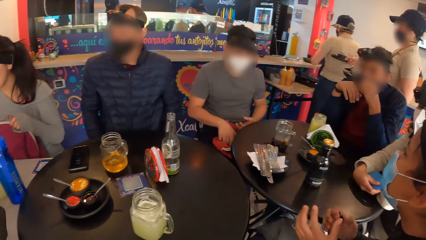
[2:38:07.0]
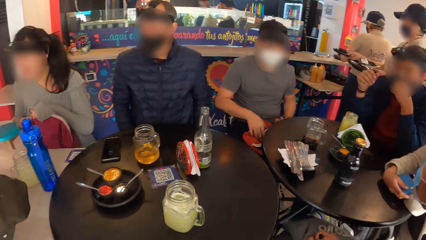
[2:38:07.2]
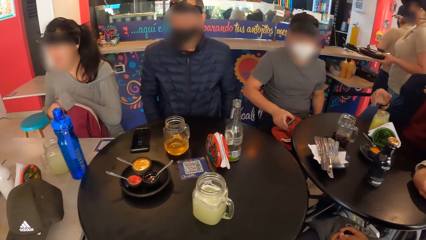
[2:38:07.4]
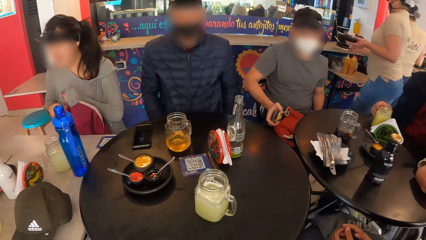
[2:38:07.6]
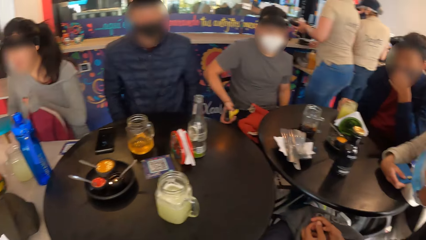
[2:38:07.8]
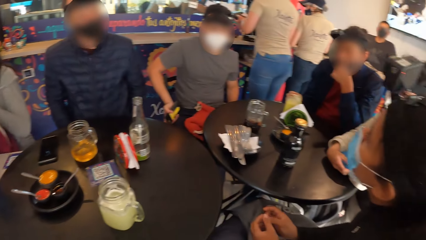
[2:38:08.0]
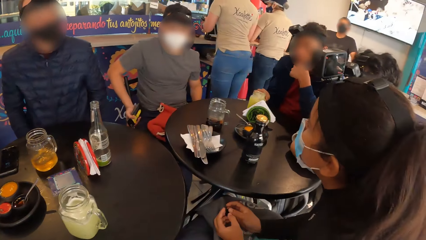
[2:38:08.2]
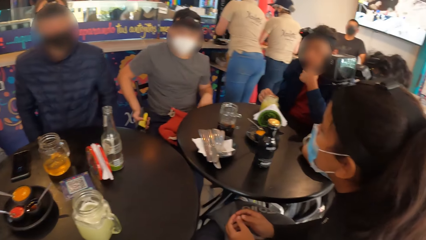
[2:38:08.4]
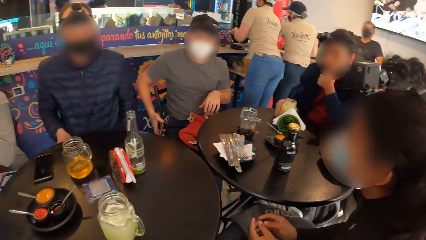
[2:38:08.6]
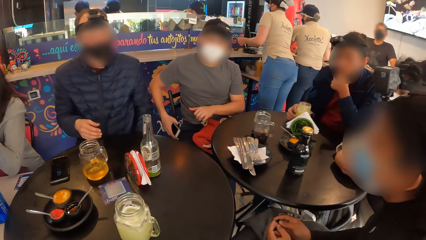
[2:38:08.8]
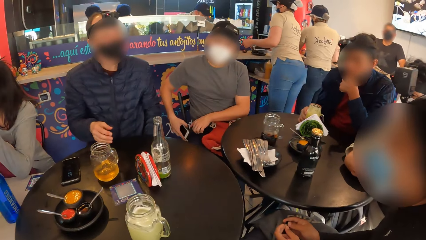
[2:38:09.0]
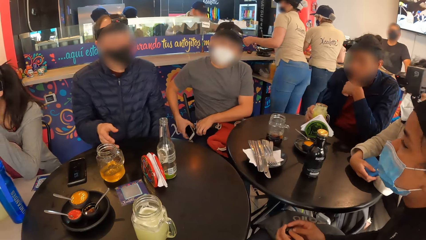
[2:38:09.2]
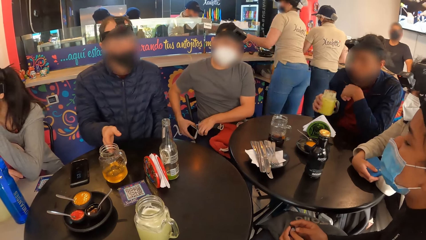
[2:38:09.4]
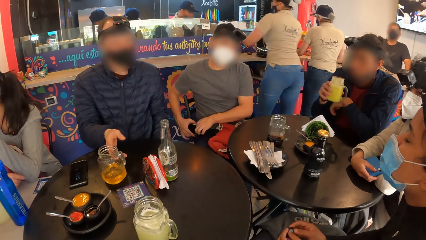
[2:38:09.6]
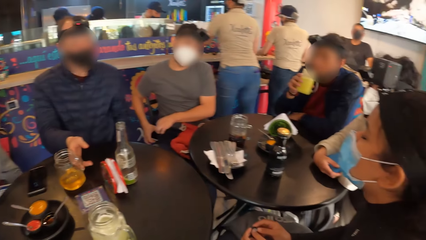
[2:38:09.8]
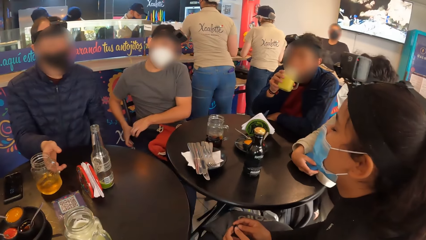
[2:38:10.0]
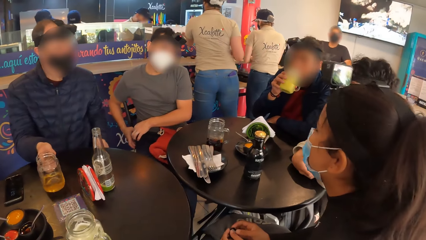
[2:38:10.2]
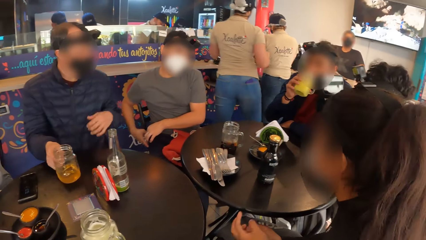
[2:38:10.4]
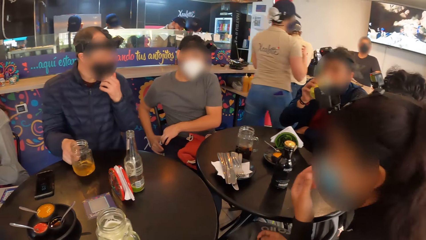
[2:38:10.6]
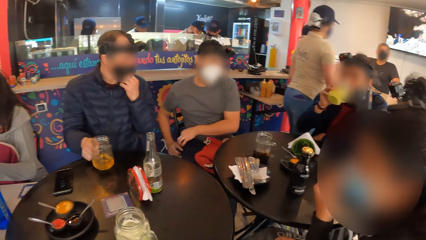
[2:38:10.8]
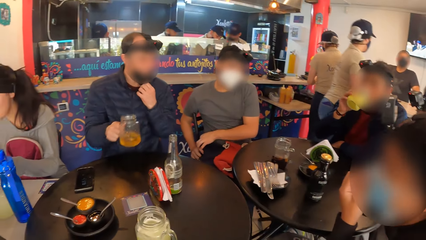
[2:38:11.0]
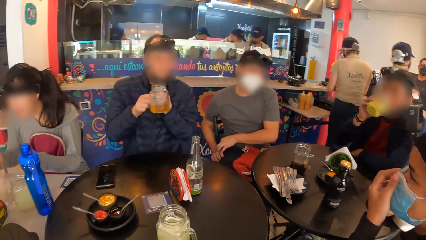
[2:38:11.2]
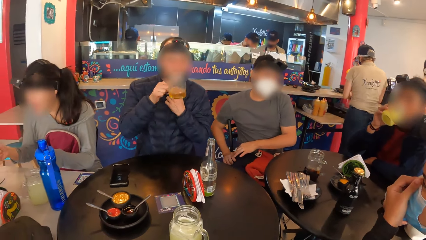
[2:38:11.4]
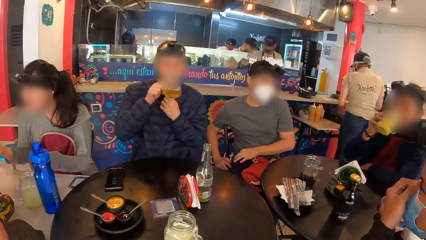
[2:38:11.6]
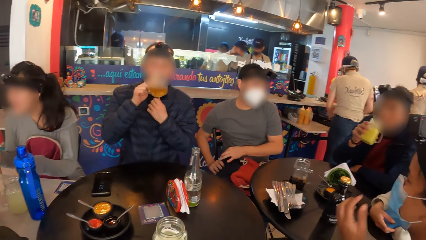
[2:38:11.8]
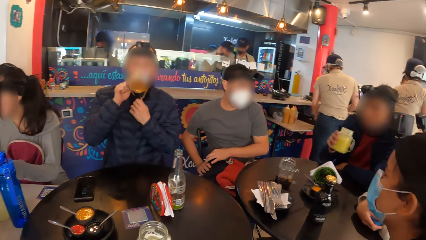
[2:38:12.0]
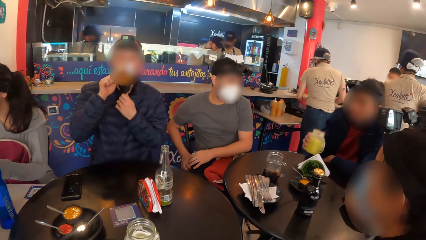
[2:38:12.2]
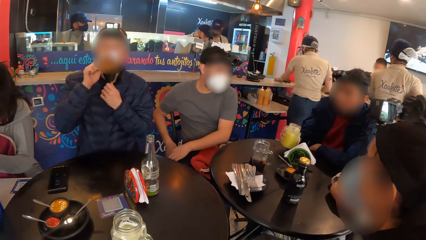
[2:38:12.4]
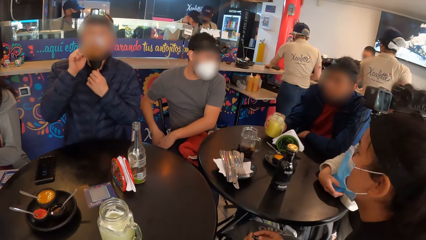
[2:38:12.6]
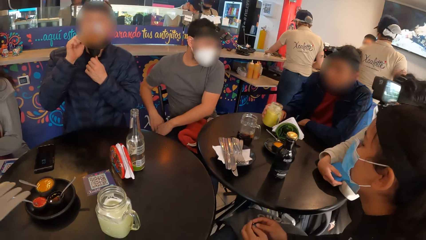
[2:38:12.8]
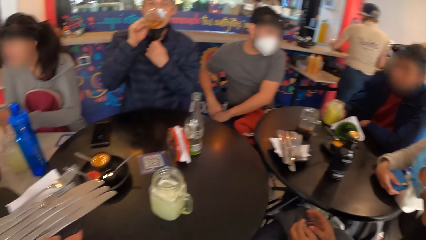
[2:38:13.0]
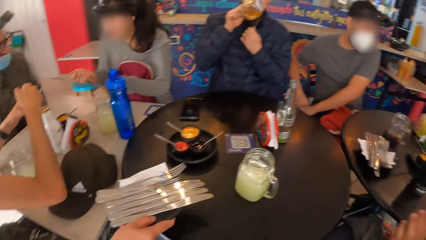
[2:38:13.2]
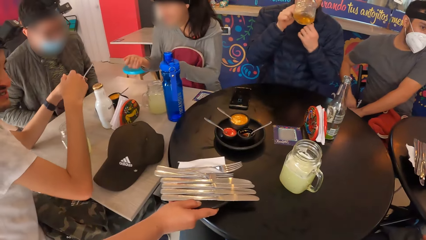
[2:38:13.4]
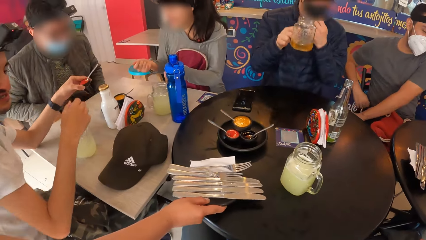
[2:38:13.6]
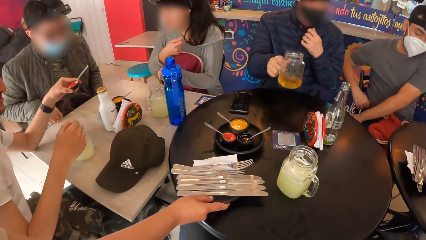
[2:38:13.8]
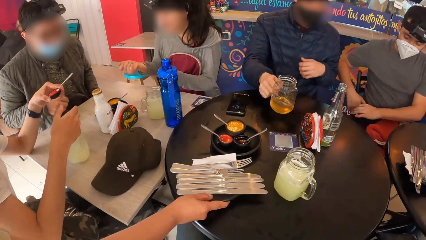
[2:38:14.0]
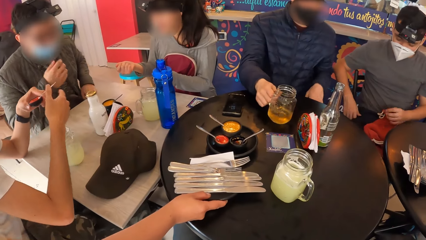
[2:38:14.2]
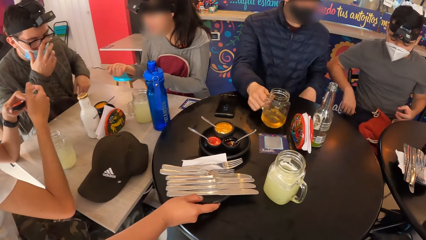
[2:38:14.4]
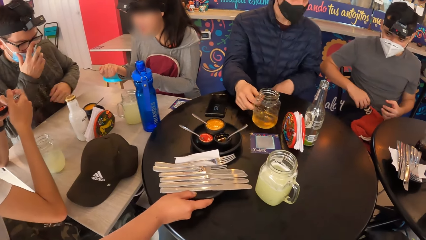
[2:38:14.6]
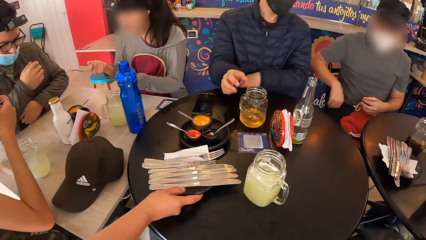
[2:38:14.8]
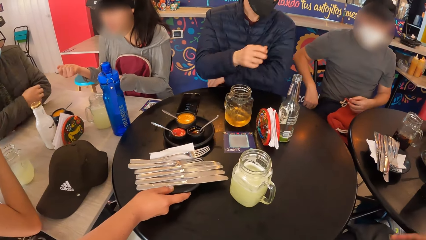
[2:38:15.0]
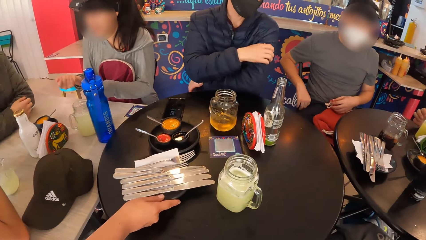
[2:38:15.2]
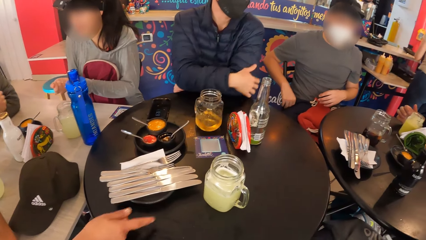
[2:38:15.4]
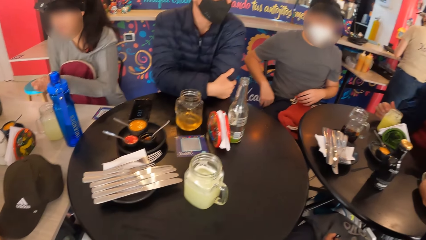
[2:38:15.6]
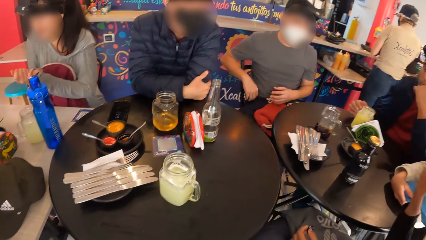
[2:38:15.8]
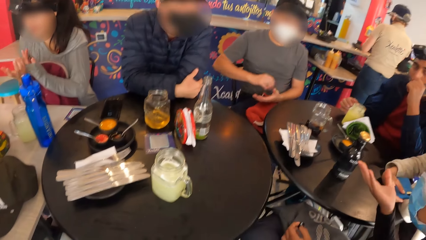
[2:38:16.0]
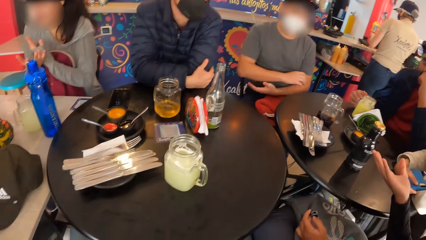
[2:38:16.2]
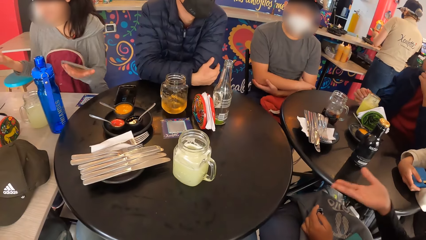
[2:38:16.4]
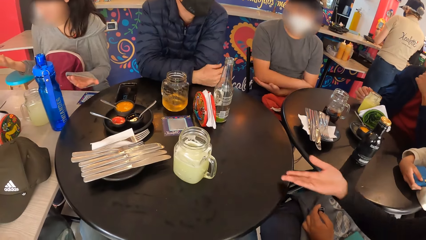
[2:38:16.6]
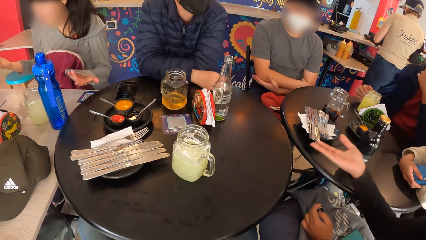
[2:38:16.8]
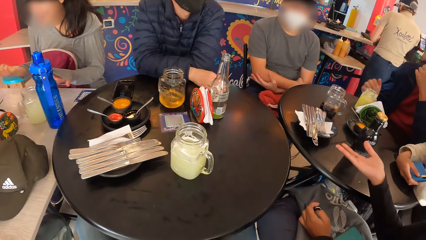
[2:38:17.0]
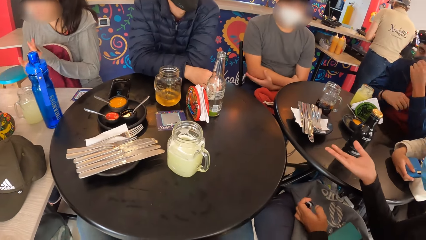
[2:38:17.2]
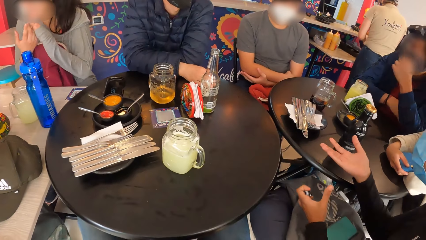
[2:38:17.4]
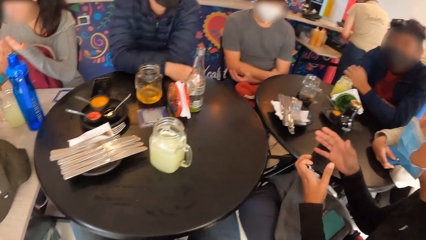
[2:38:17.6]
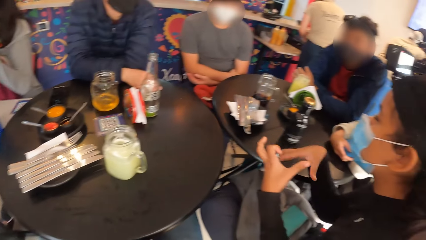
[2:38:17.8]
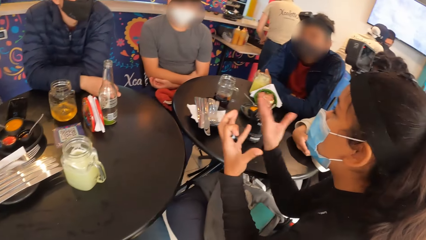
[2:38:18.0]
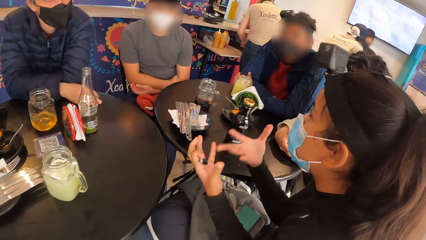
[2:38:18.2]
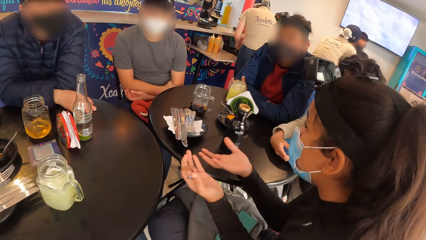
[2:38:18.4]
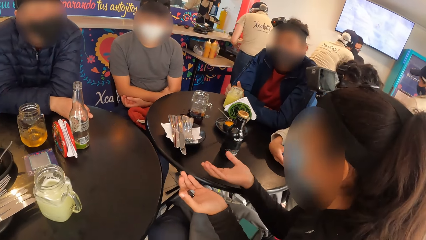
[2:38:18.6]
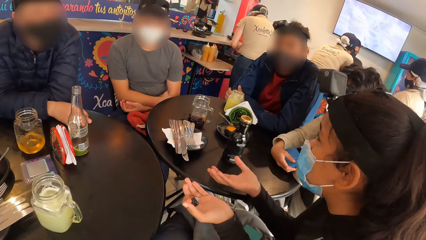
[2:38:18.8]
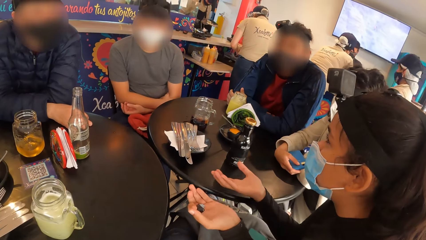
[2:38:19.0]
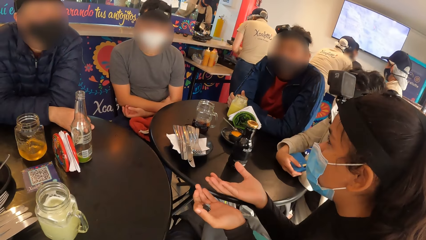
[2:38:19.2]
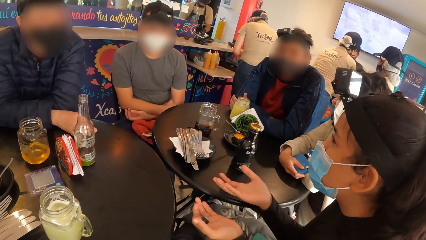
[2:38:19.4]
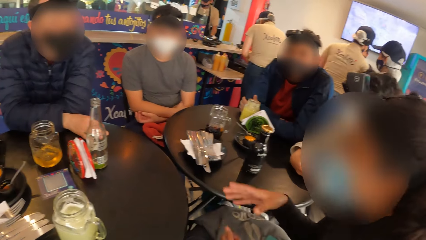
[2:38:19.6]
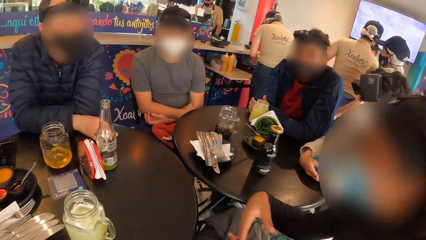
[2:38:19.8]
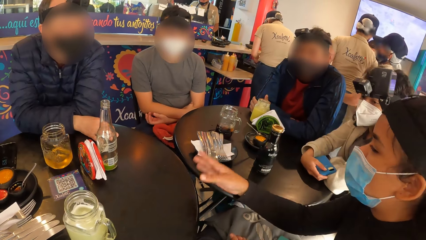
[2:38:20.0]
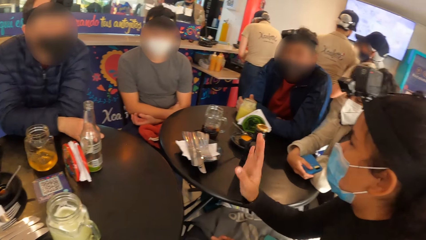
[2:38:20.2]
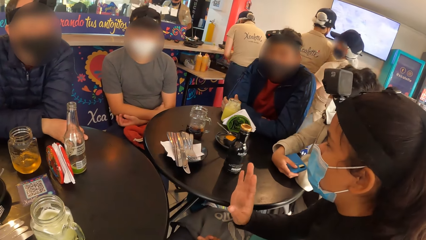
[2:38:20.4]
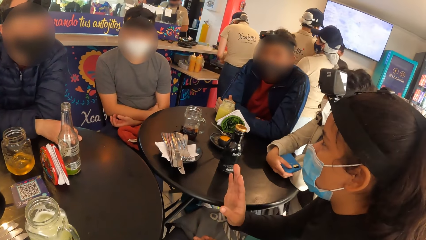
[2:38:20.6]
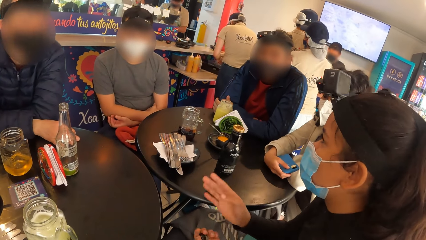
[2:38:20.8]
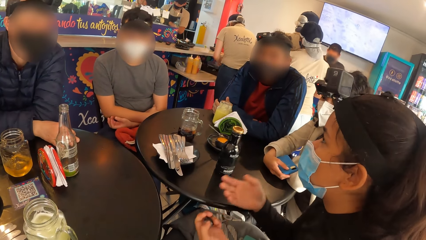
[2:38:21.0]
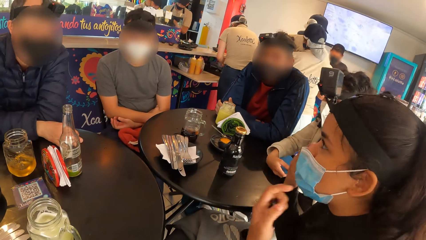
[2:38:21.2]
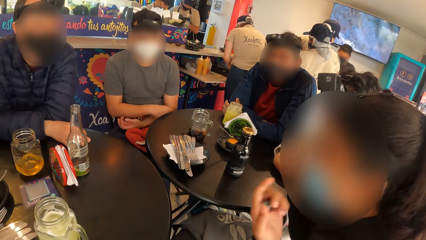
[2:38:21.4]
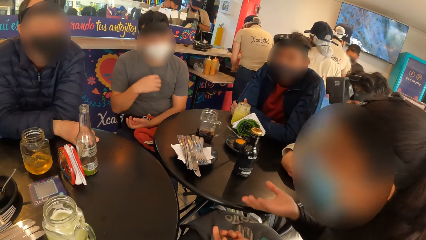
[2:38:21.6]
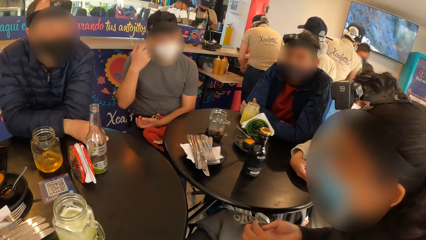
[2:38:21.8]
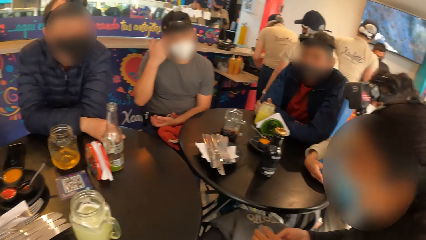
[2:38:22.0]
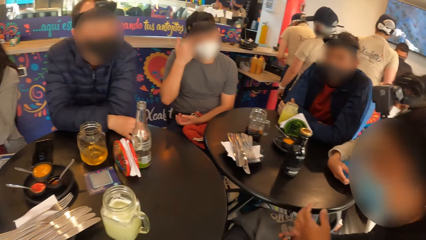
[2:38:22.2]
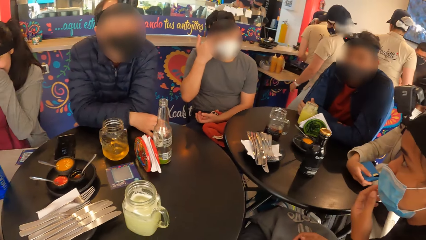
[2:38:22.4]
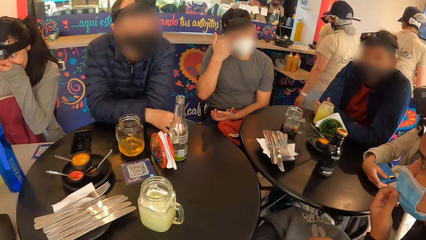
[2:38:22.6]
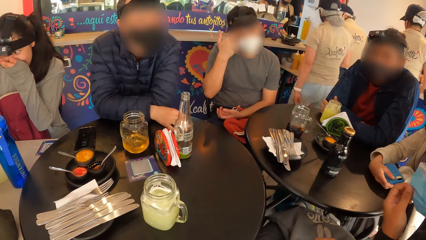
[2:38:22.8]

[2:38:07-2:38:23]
A man picks the phone on his pelvis with his right hand. A woman closes the bag with both hands. Another man picks the cup of juice from the table with his right hand. A waiter drops the plates in both of her hands on the counter. The first man puts the phone in his trouser pocket with his right hand. A third man picks a cup from the table with his right hand. The second man takes a drink from the cup with his right hand. The third man pulls down a facemask on his face with his left hand. Another woman adjusts the facemask on her face with her left hand. A person gestures. The third man takes a drink from the cup in his right hand. The first woman interacts with another man. The second man drops the cup of juice on the table with his right hand. The first man zips his pocket with his right hand. The waiter puts a cutlery on the table. The third man pulls up the facemask on his face with his left hand. The third man drops the cup on the table from his right hand. The fourth man adjusts a pair of glasses on his face with his right hand. The second woman makes some gestures with both hands. Another man interacts with another woman and the group of people.
